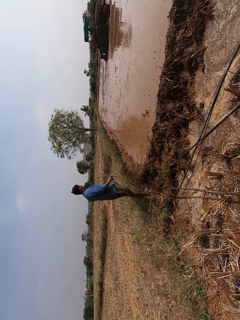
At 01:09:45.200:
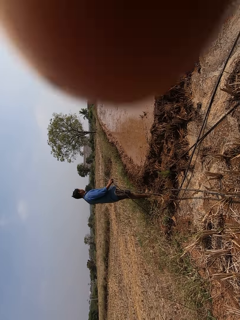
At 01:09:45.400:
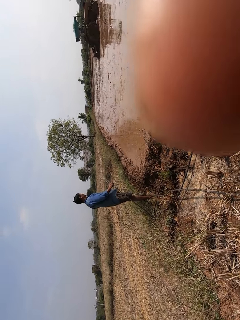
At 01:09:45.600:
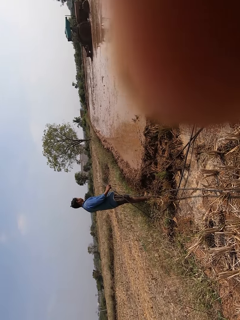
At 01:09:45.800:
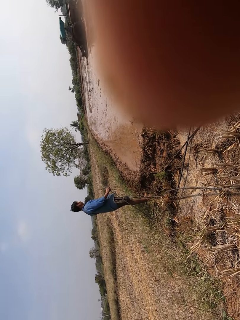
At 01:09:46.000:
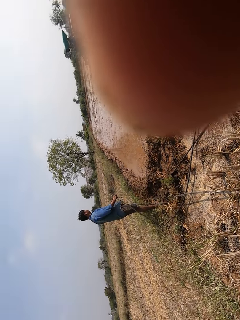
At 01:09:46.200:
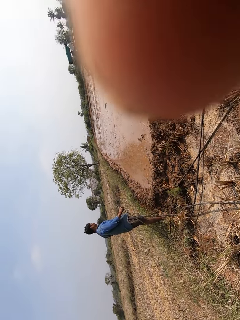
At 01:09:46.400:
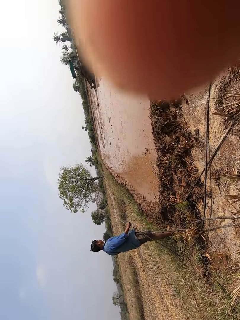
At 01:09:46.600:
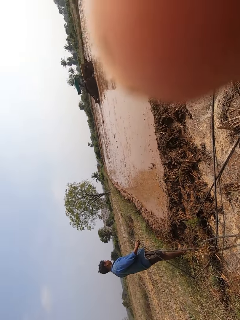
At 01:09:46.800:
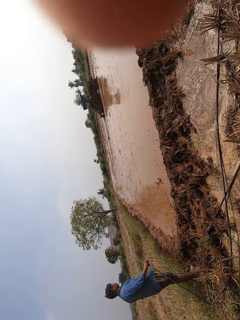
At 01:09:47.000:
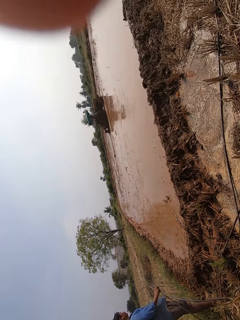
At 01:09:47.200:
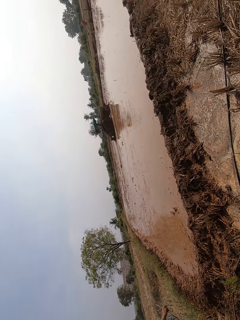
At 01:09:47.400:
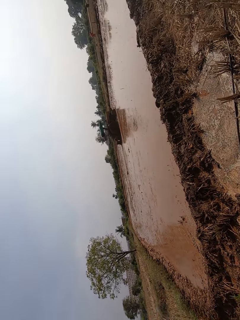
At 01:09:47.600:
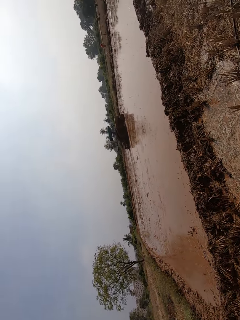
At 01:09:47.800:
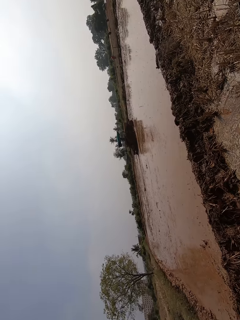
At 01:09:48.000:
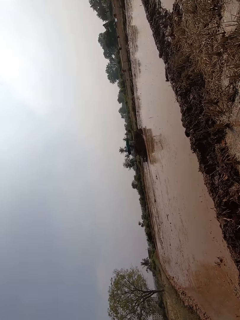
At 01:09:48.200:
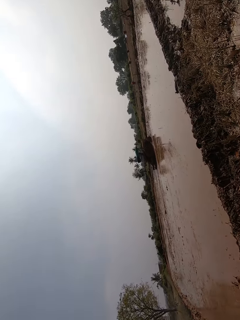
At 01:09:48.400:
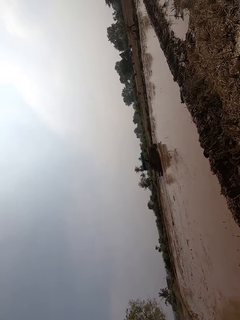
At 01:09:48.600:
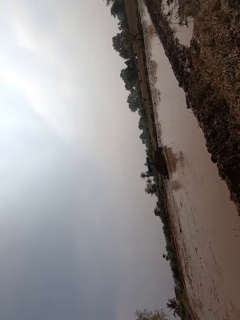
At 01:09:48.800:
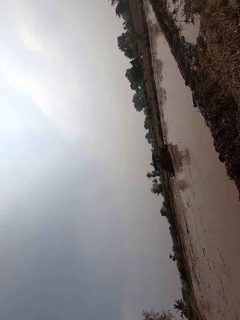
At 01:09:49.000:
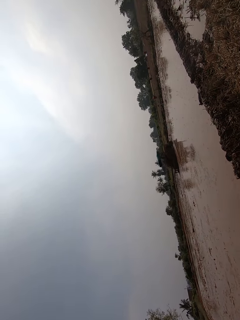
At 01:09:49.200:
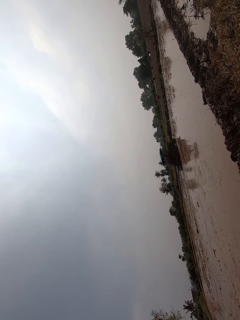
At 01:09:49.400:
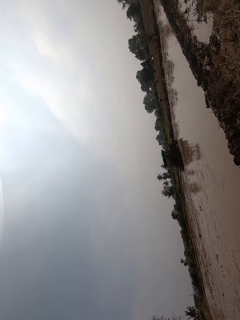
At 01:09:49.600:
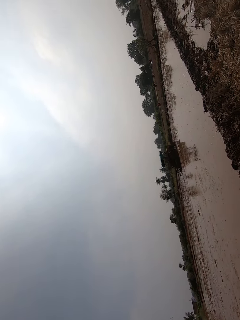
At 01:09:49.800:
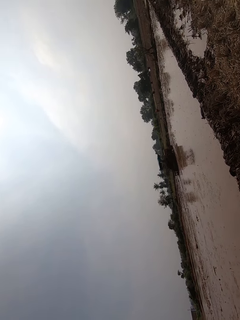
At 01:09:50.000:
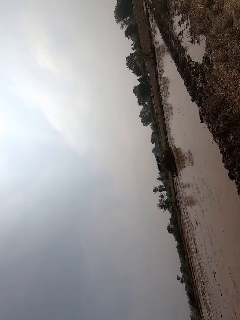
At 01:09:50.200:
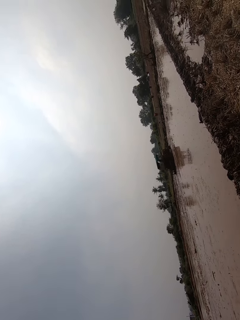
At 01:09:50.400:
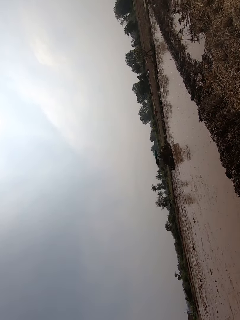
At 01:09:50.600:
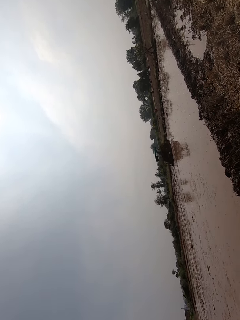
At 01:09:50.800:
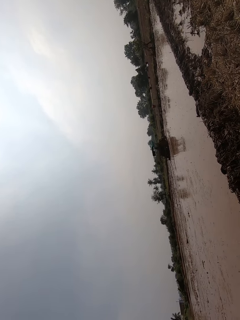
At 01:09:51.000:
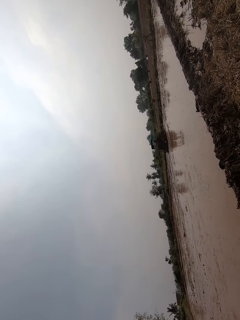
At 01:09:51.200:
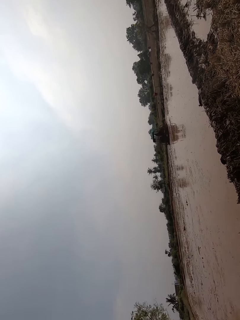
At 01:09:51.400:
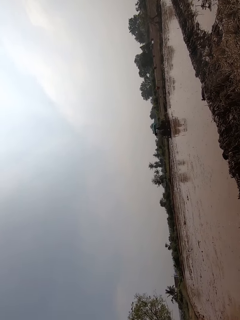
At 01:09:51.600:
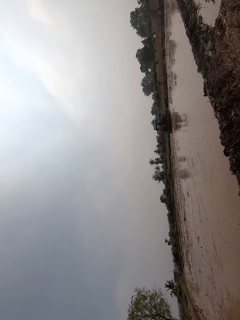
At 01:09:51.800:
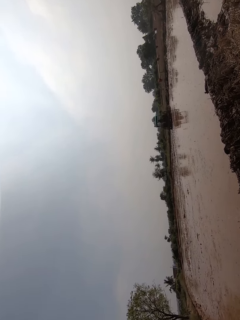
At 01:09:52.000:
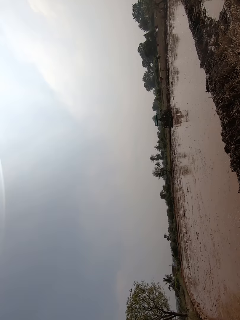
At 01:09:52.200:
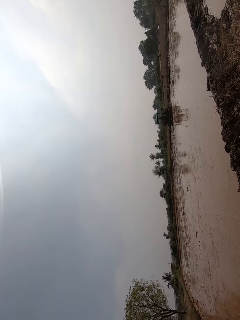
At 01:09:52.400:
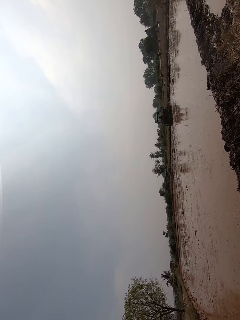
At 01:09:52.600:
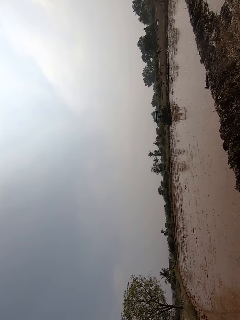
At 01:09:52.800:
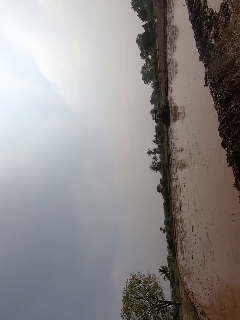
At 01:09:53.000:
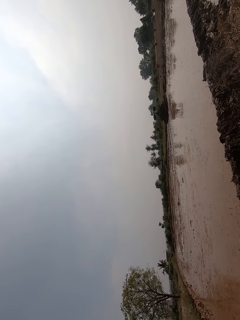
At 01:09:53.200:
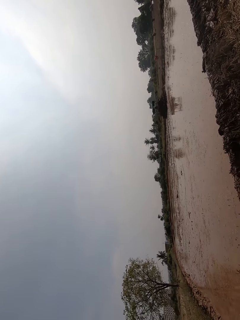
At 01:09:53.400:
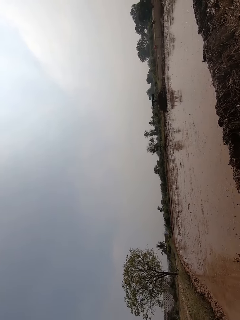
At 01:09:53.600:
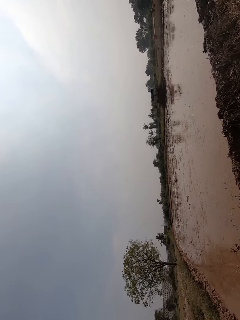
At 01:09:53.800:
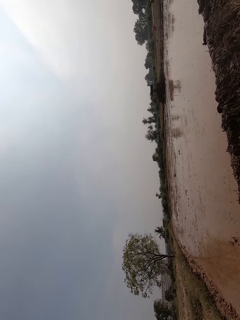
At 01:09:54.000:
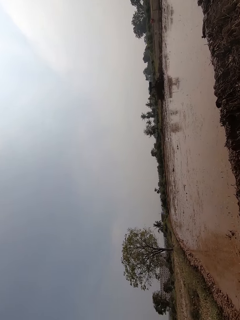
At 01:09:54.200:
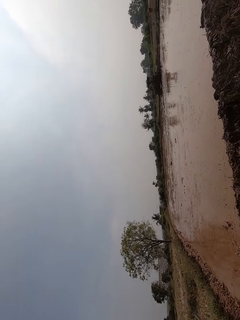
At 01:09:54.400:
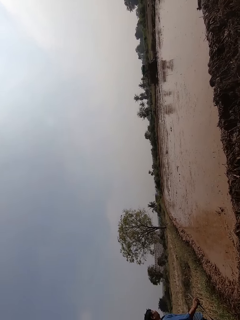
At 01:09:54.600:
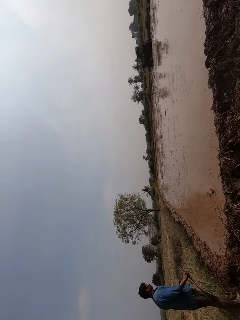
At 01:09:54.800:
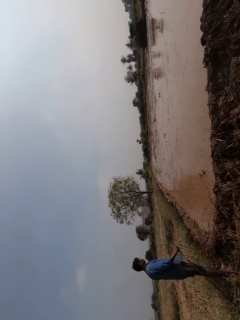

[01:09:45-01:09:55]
The camera wearer touches his eyes with his right hand. He raises the hand. He looks at the tractor.

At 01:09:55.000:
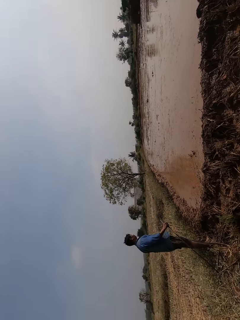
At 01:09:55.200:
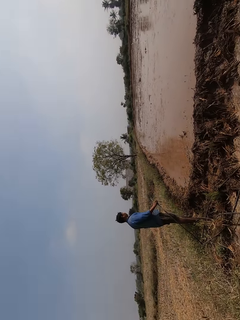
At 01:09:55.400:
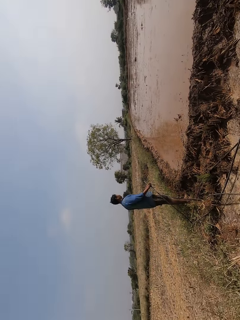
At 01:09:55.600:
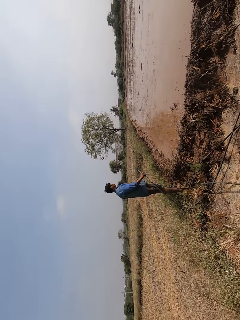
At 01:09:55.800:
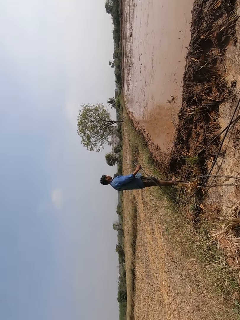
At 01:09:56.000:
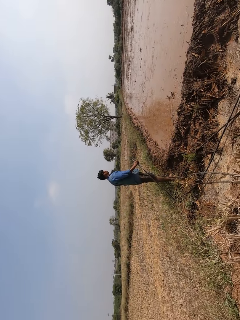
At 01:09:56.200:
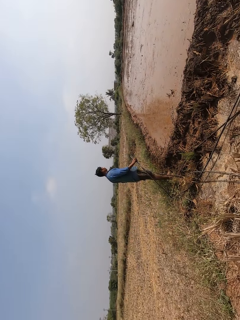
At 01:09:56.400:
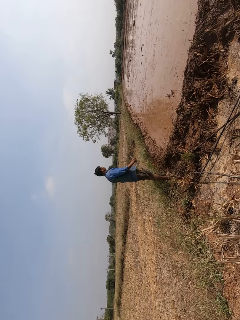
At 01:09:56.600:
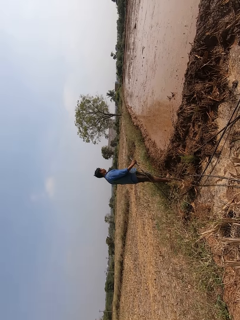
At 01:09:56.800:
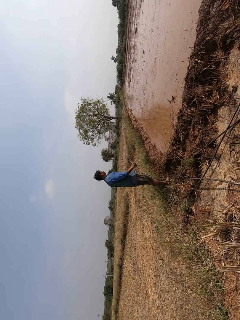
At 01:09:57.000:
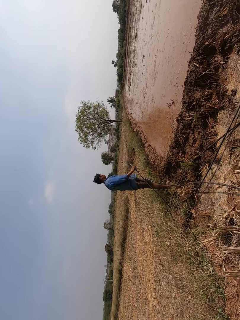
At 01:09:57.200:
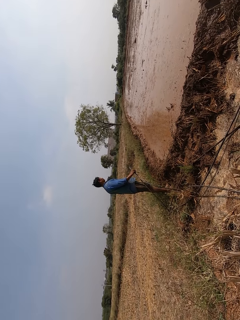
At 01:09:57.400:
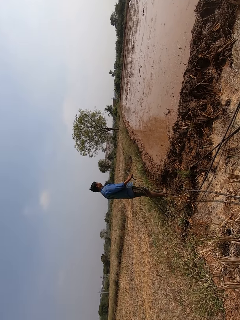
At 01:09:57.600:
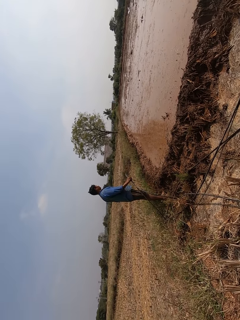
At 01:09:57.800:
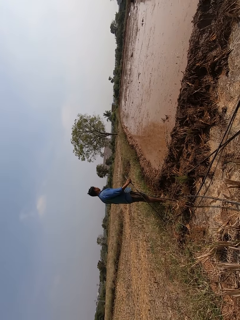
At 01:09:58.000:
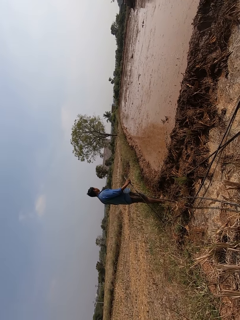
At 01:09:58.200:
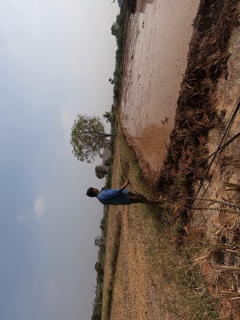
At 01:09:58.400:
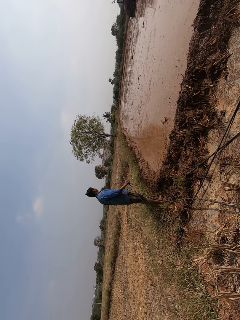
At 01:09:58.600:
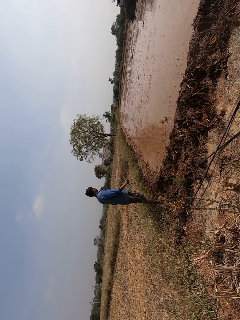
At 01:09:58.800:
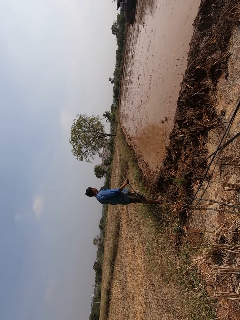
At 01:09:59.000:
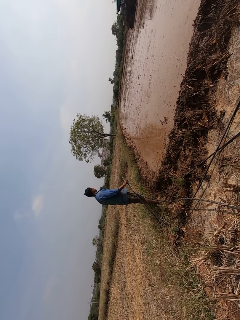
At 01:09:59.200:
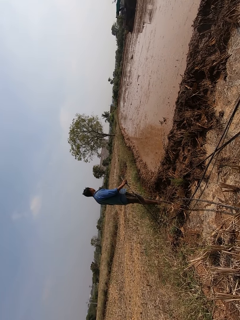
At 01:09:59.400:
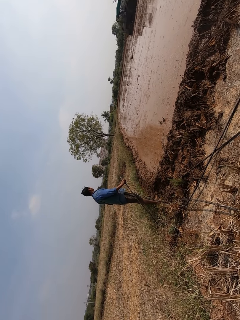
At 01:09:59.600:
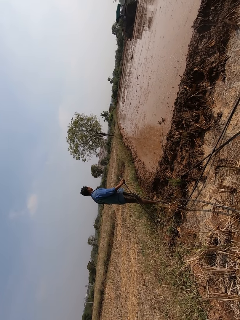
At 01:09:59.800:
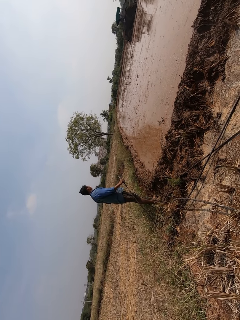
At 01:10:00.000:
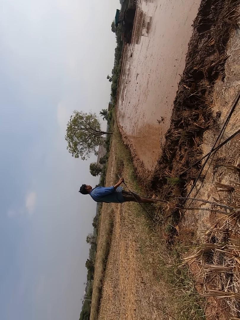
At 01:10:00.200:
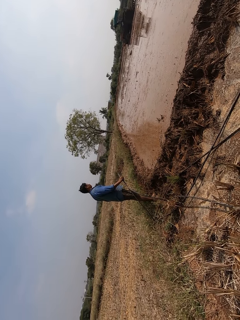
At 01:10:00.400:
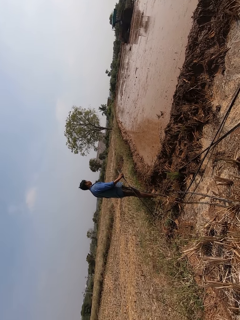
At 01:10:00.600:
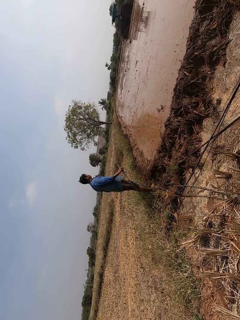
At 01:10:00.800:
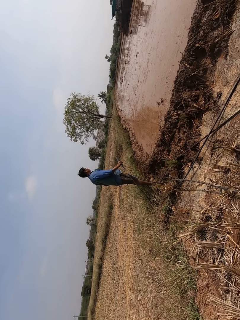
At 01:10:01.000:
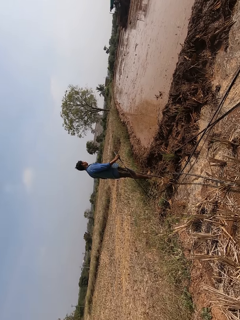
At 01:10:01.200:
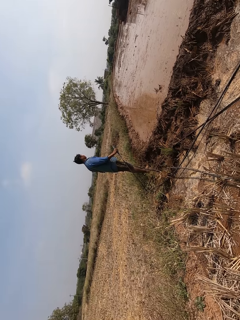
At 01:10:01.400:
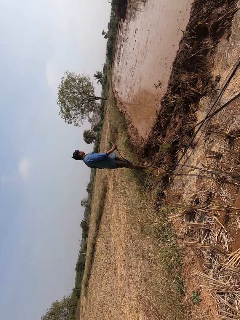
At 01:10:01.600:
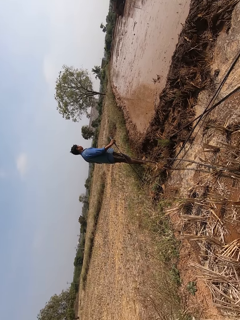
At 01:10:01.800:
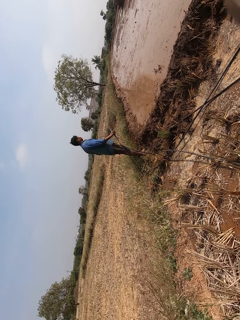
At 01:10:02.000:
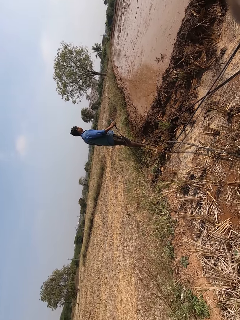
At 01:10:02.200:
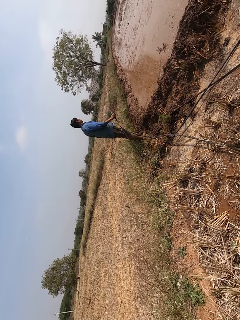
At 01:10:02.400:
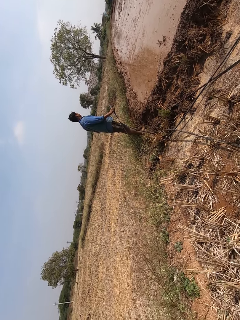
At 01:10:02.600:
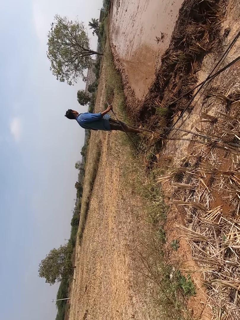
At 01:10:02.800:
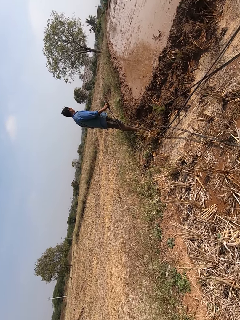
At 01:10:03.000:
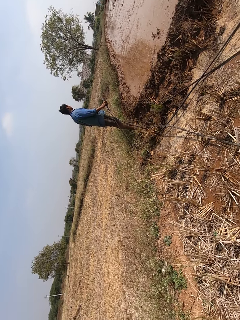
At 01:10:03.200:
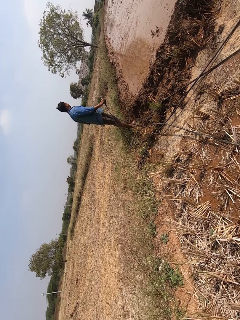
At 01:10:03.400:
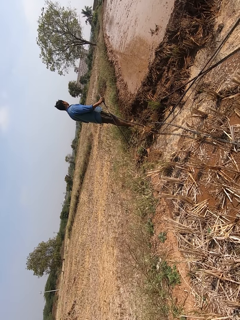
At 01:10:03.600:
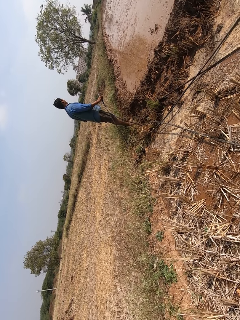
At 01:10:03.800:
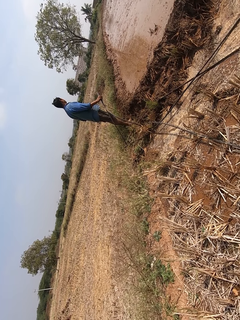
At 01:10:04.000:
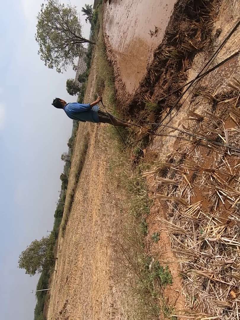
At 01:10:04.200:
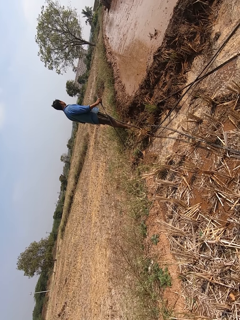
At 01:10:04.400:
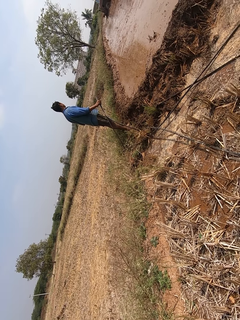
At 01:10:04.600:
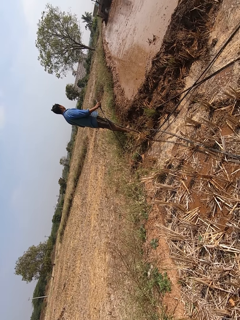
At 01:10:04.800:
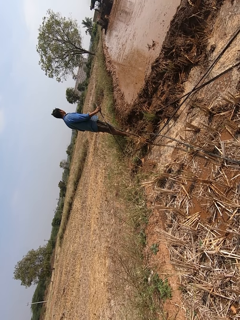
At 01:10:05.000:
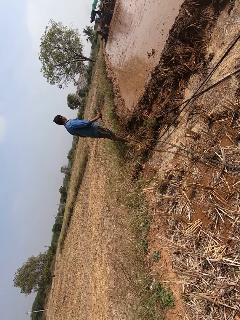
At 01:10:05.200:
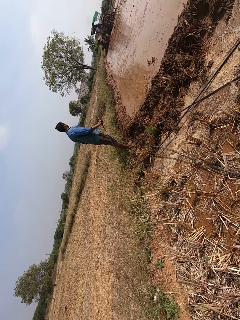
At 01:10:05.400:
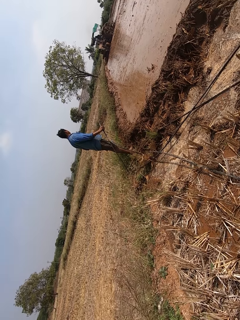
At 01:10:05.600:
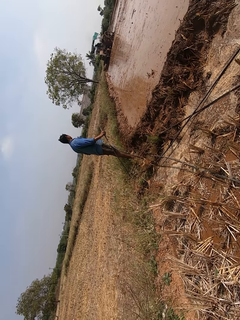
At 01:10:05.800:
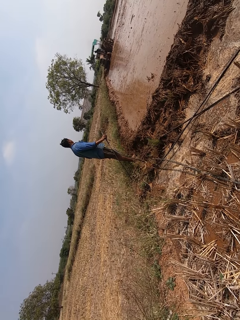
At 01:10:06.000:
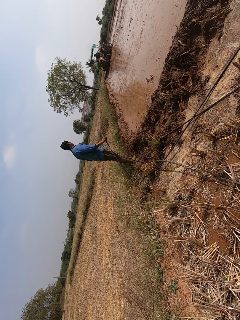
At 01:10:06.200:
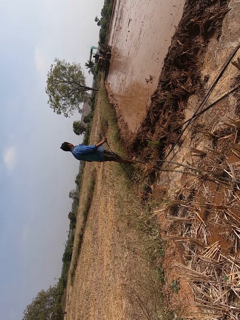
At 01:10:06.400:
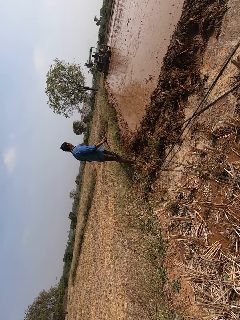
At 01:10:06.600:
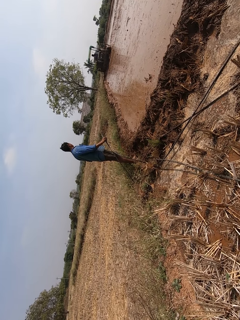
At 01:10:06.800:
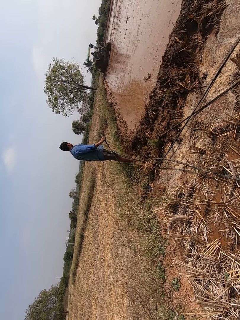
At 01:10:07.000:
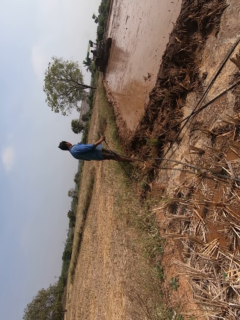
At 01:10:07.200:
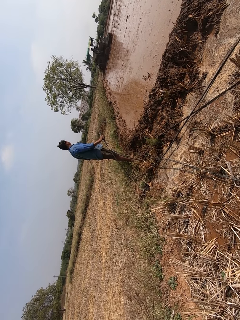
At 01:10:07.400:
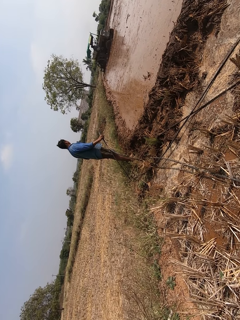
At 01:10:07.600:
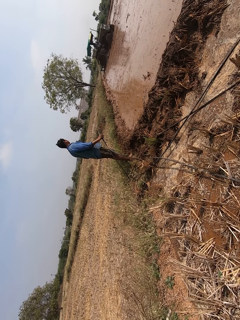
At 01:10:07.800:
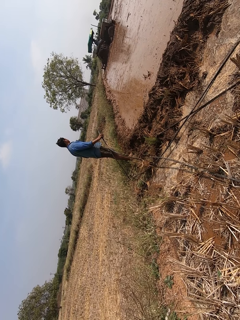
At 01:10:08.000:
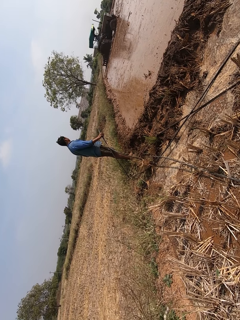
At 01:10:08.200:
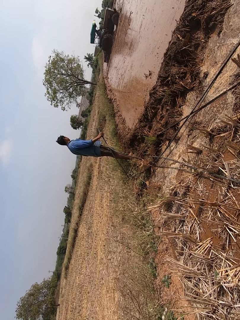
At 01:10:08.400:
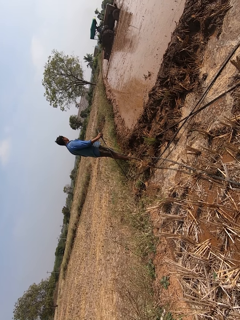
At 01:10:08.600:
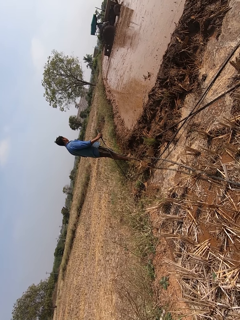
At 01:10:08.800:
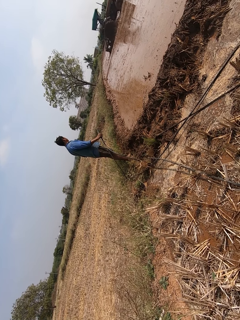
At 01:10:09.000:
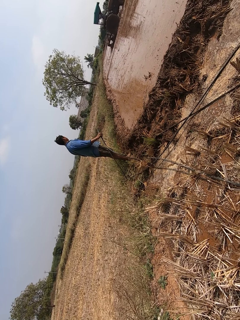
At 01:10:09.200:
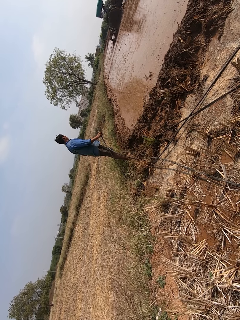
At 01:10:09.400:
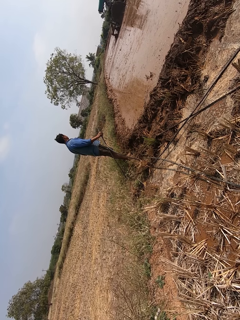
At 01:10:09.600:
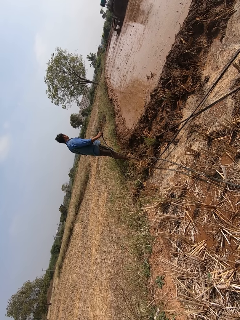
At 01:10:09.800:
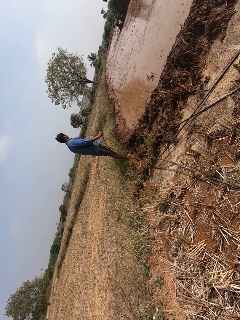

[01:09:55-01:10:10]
A person looks at the tractor. The camera wearer looks at the tractor.
